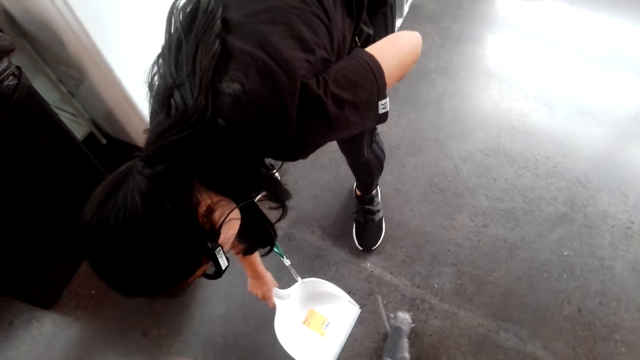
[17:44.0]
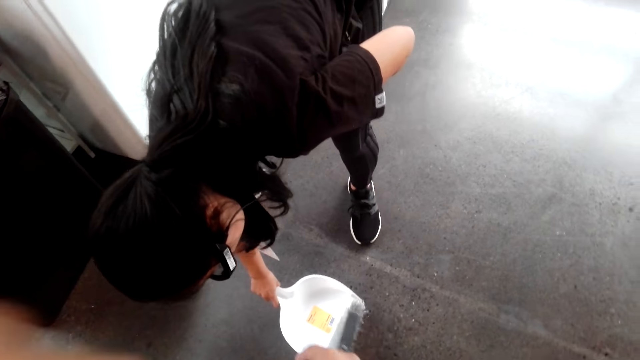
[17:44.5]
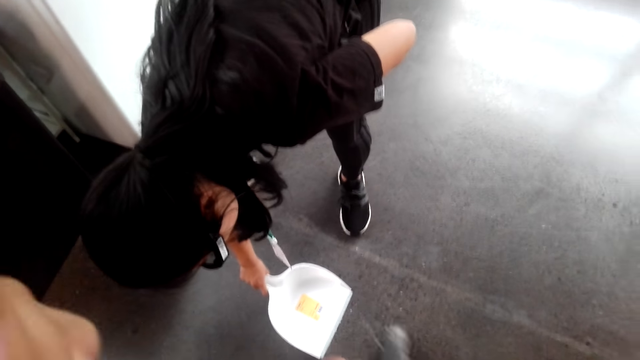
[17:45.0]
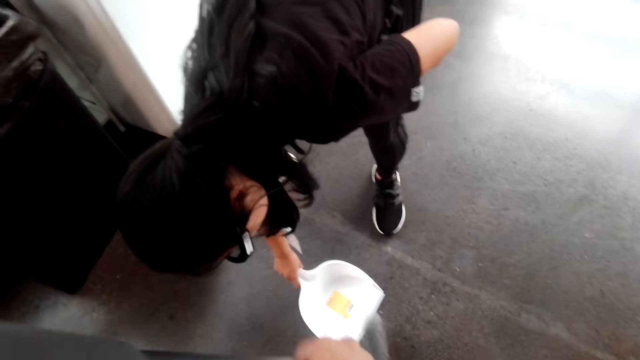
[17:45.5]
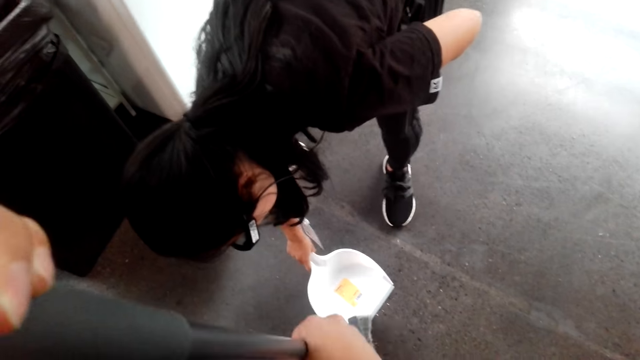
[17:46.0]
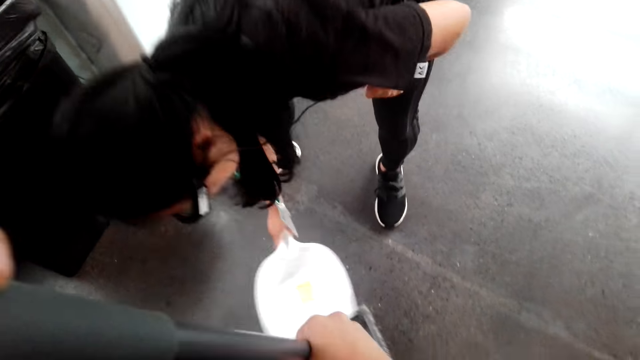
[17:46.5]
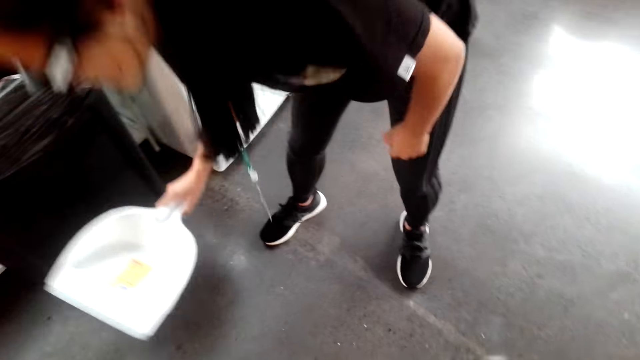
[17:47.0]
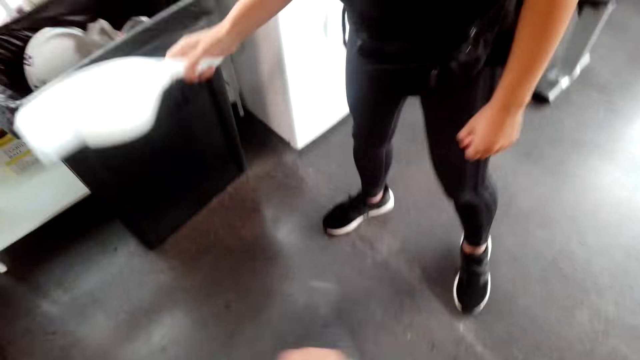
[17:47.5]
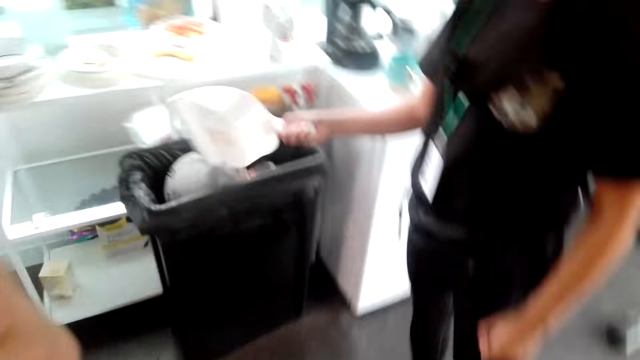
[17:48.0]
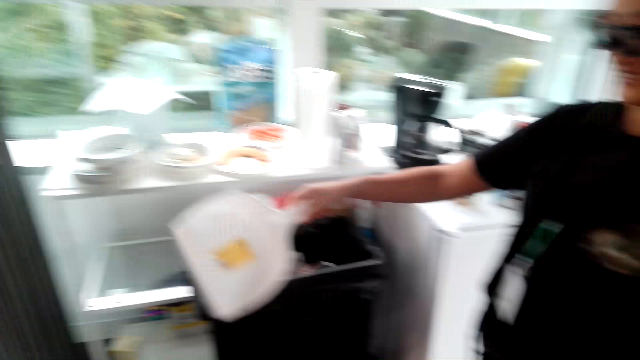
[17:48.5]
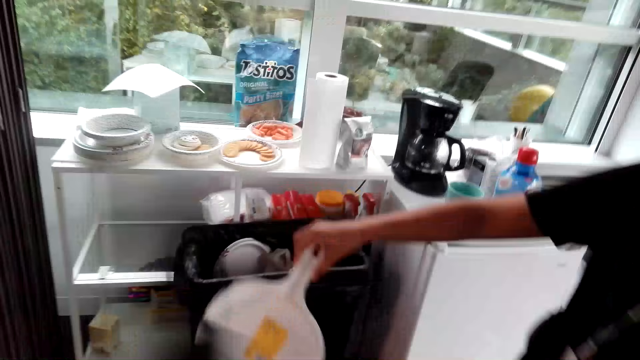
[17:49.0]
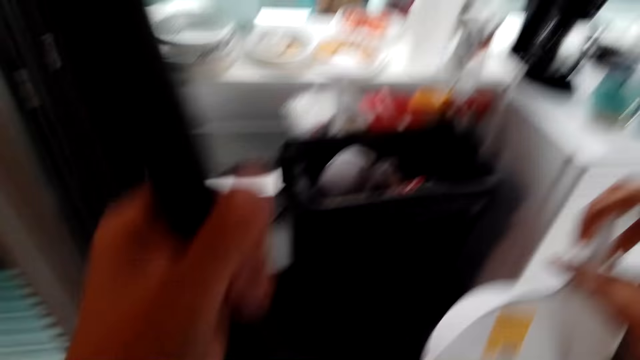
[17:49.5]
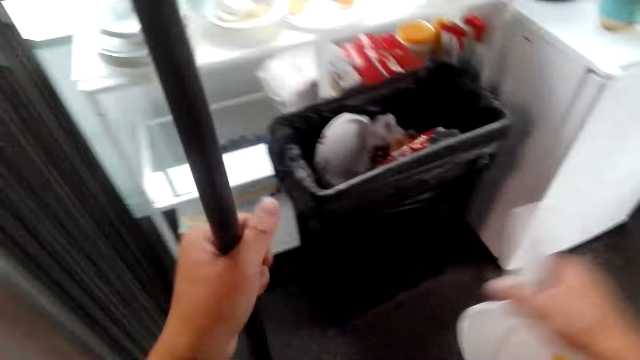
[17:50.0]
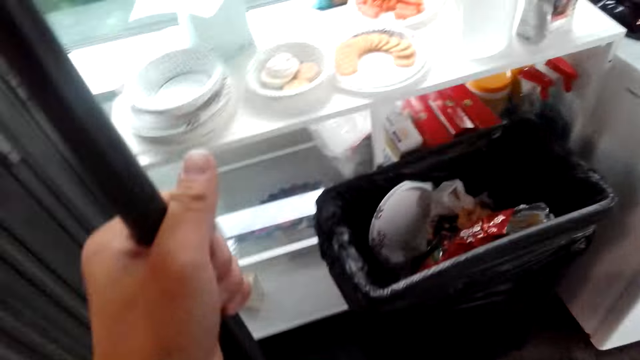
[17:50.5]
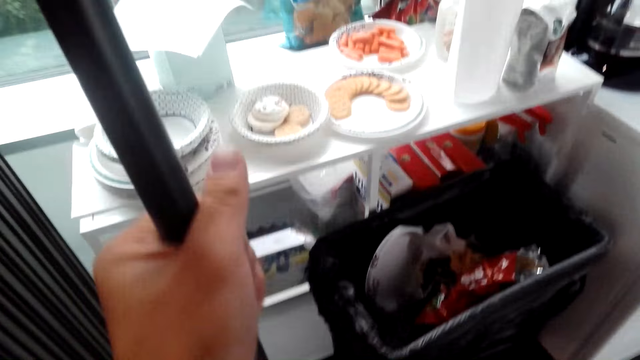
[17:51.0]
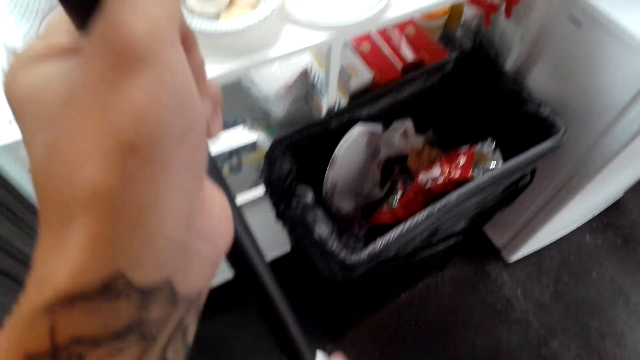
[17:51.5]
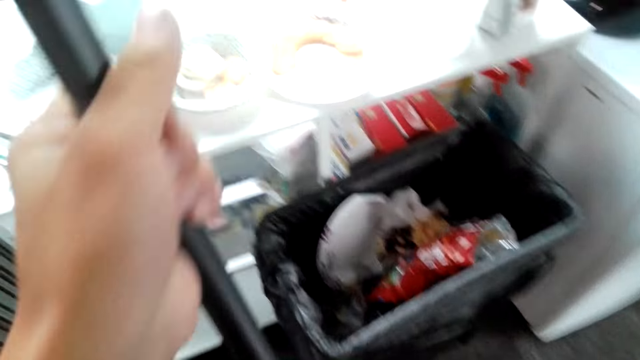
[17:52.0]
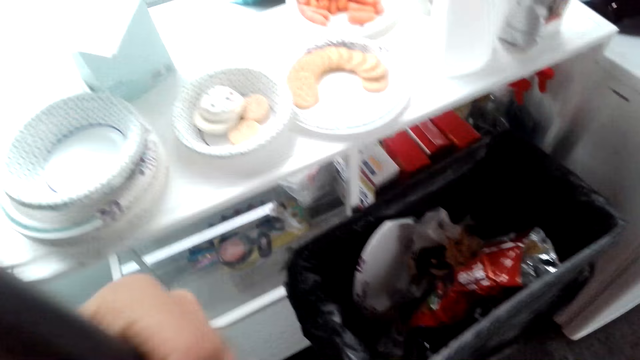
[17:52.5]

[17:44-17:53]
The camera wearer sweeps the floor and puts dust in the dust pan. A woman converses with the camera wearer. The woman holds a dust pan. The woman puts the dirt in the dustbin. The camera wearer turns around. The woman converses with the camera wearer. The camera wearer holds a dust mop.

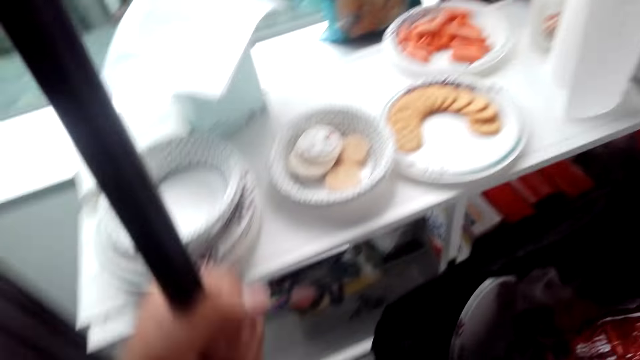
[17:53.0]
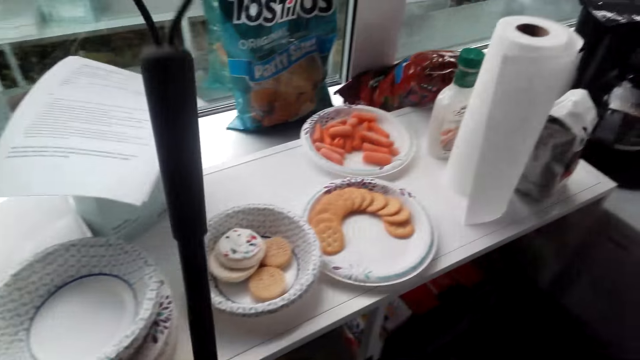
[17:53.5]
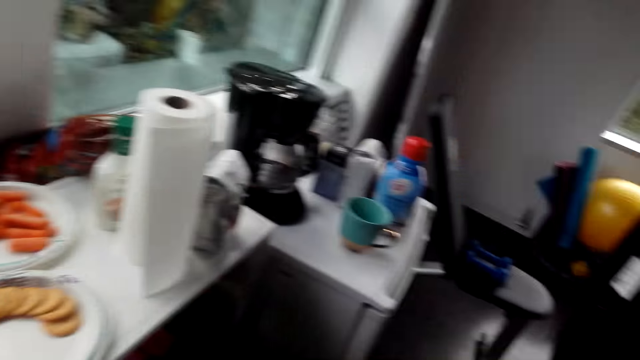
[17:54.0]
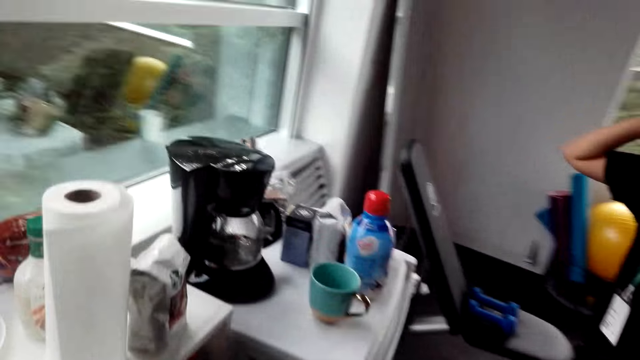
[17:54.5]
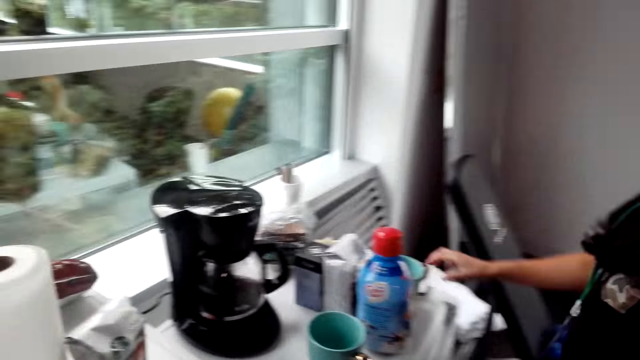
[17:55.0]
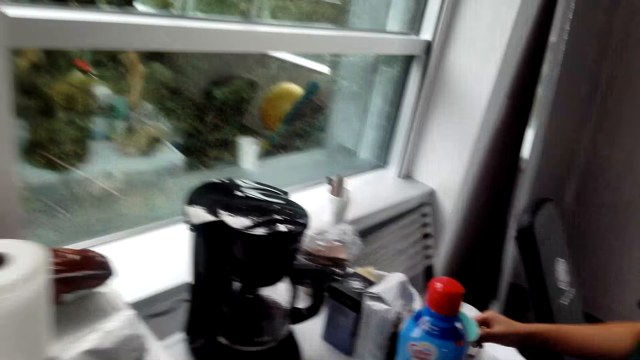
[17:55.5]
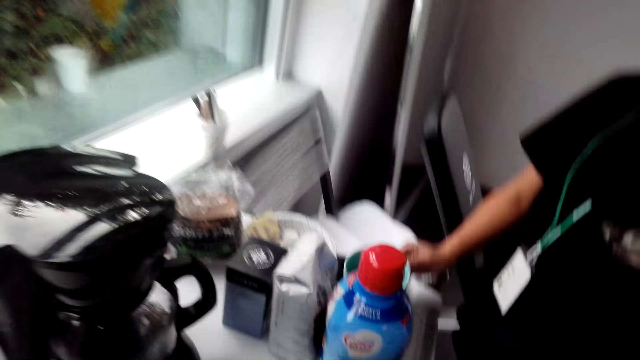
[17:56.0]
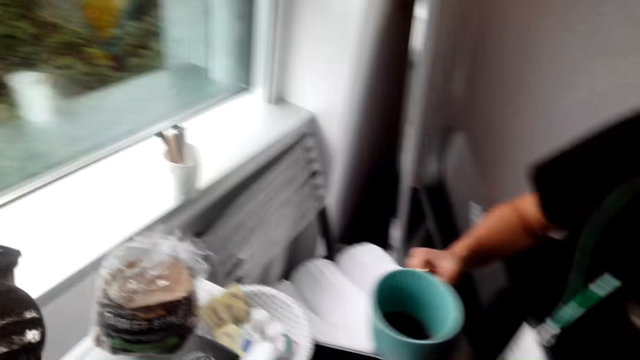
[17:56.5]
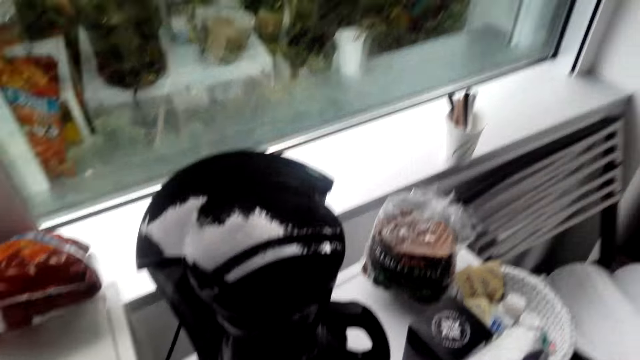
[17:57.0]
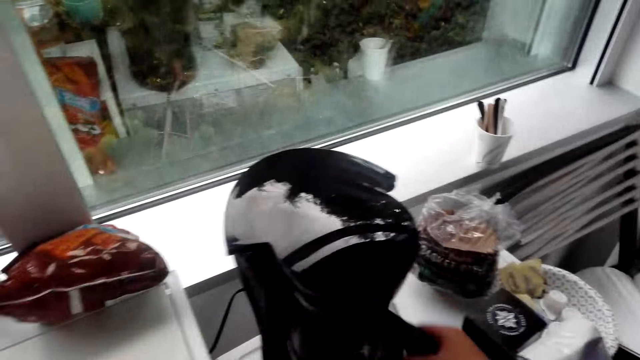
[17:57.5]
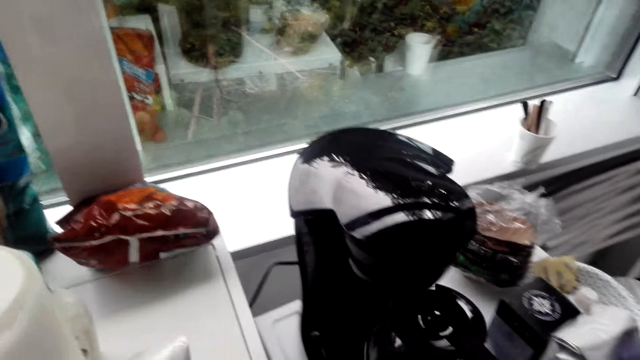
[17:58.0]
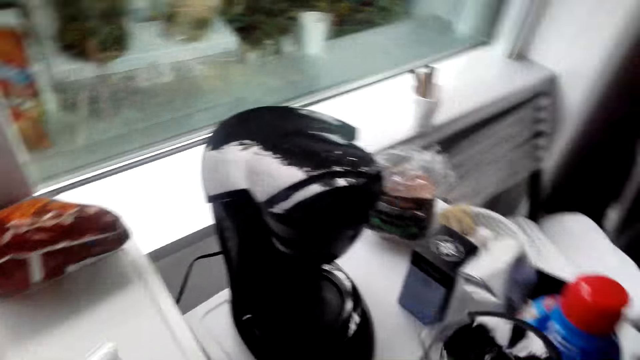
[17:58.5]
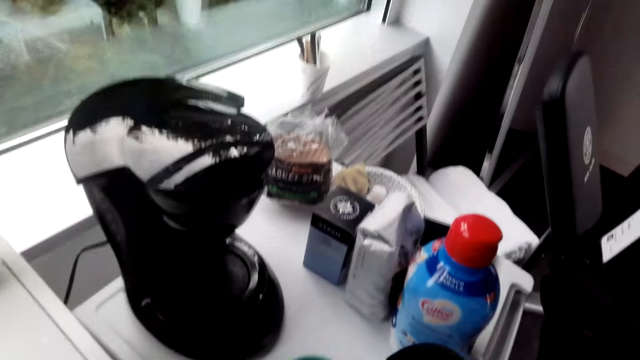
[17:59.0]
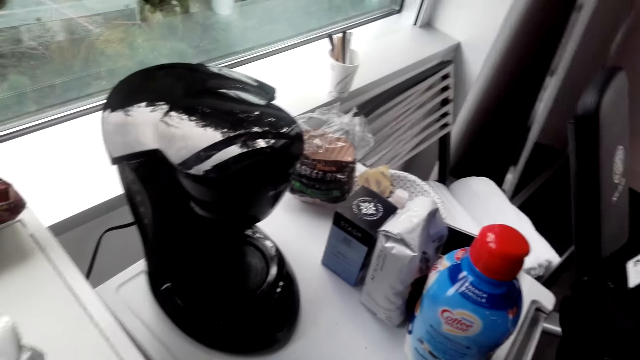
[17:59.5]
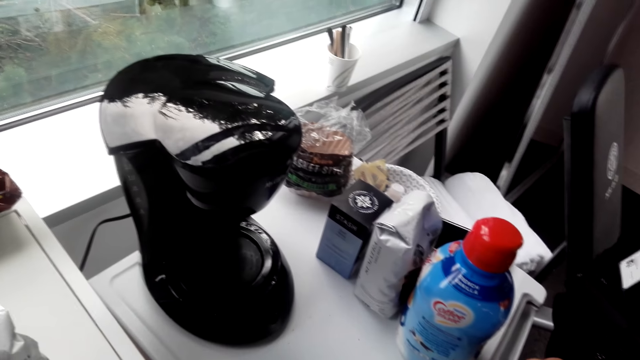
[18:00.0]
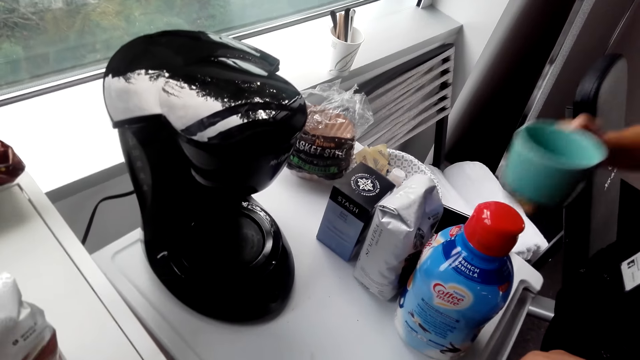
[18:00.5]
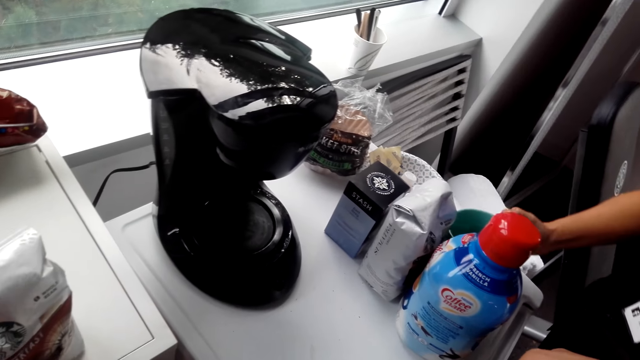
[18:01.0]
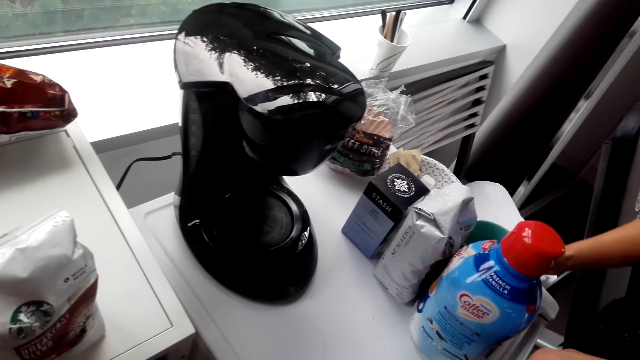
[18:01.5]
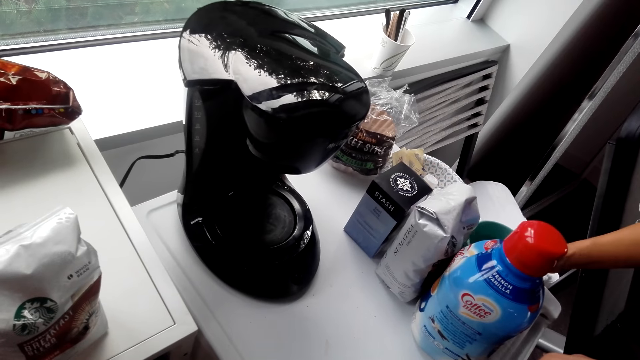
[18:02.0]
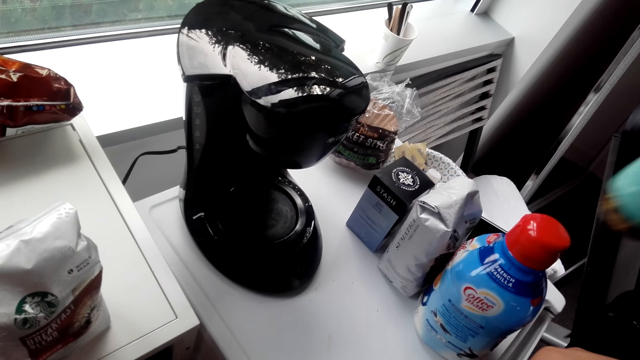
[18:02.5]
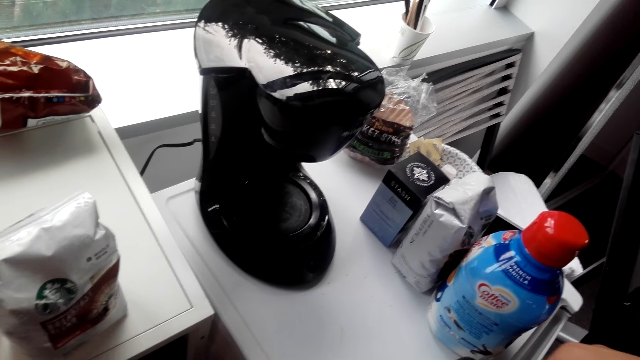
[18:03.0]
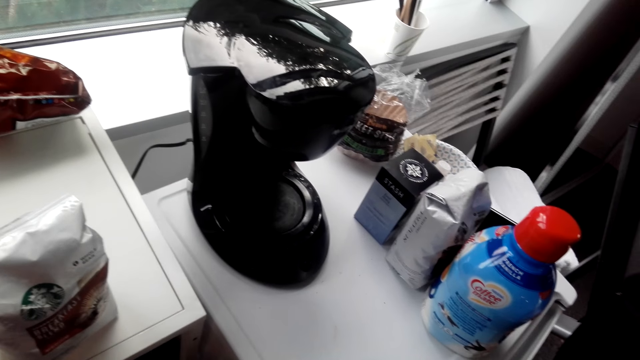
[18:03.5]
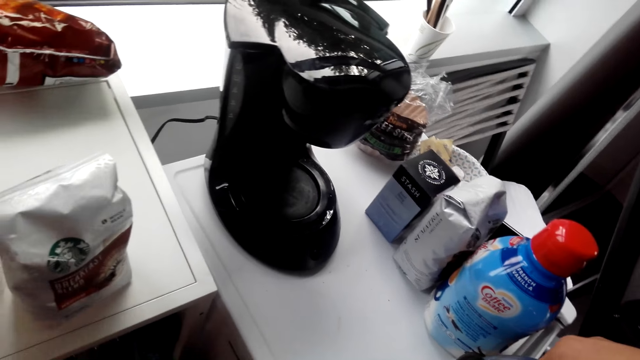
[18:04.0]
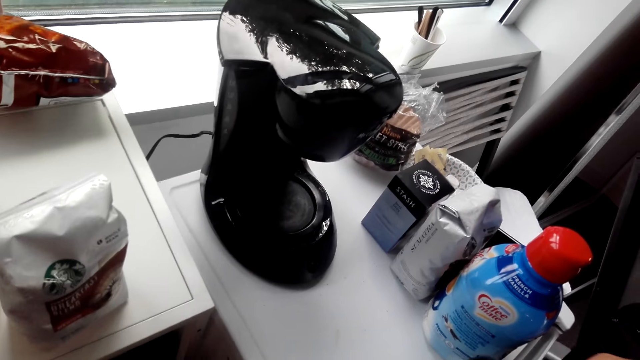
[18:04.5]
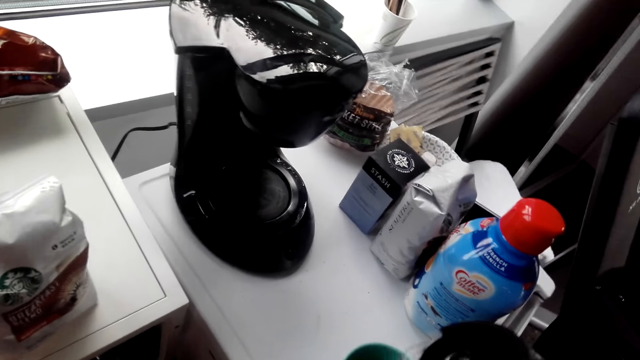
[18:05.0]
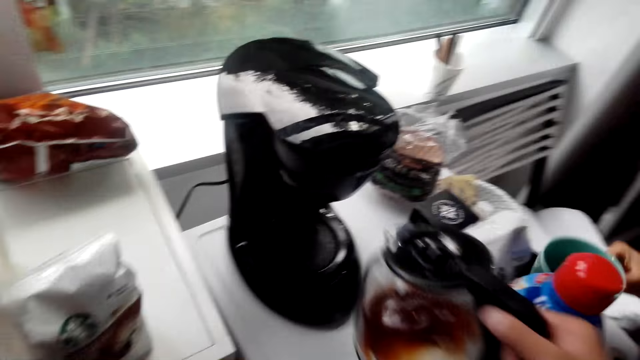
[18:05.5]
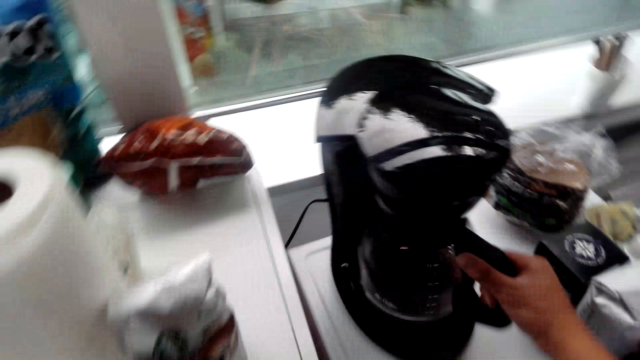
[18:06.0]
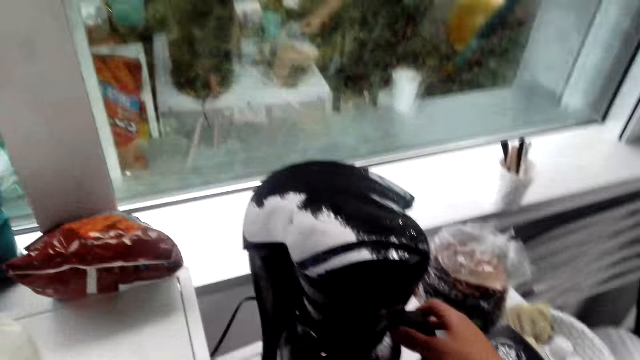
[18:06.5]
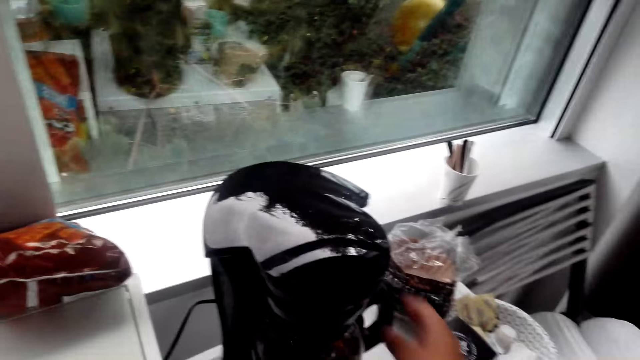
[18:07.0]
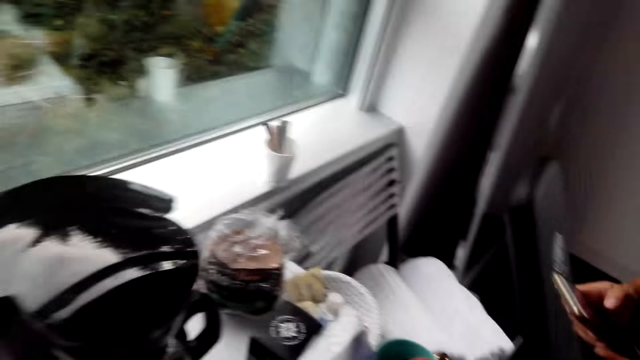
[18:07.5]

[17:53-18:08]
The camera wearer turns around. They put the broom down. A man holds a mug. The man picks up the cup. The camera wearer turns around, holds a coffee mug and picks up the cup. The man converses with the camera wearer. The man puts the mug on the counter. The camera wearer turns around. They put the coffee mug on the holder and put tea in the cup.
